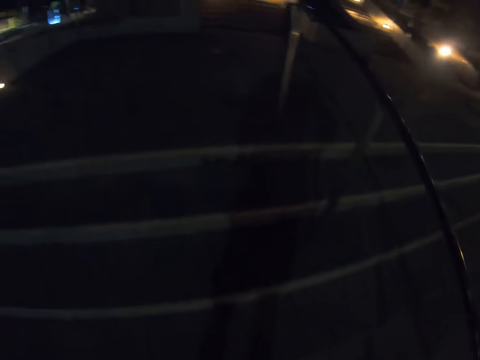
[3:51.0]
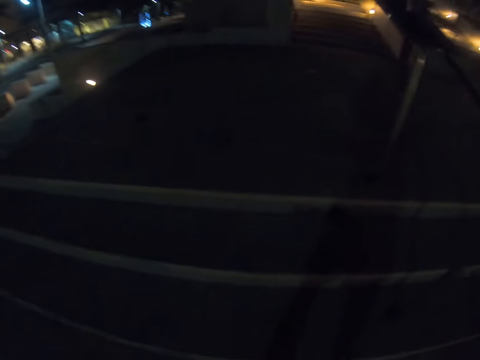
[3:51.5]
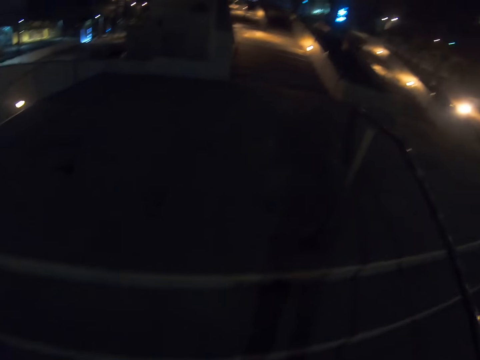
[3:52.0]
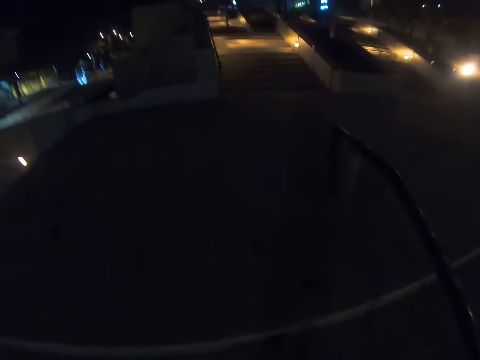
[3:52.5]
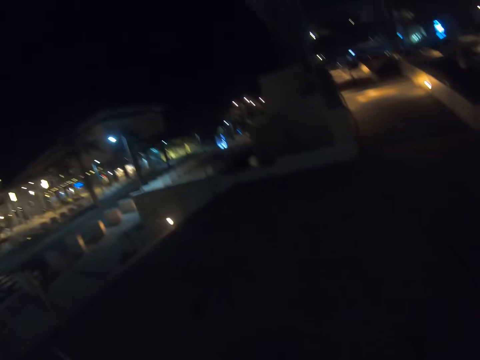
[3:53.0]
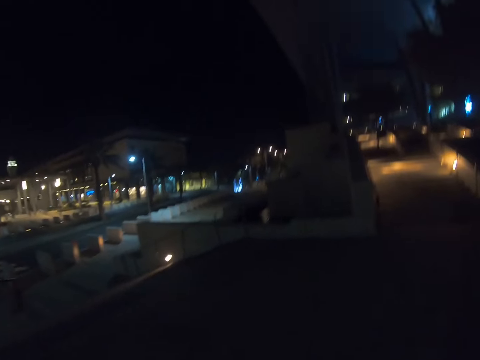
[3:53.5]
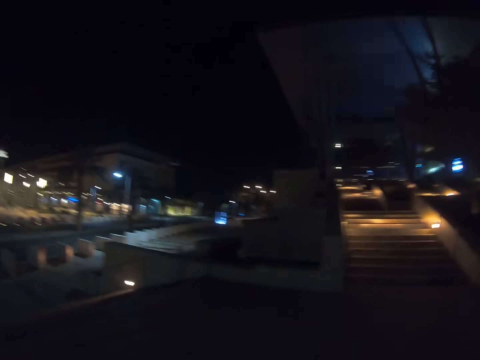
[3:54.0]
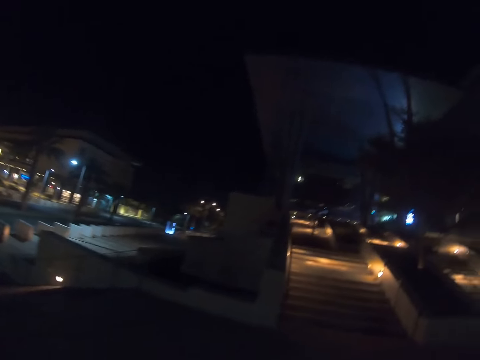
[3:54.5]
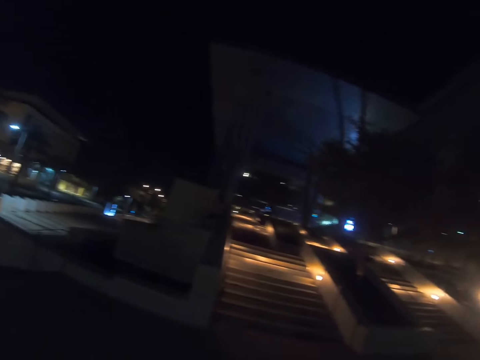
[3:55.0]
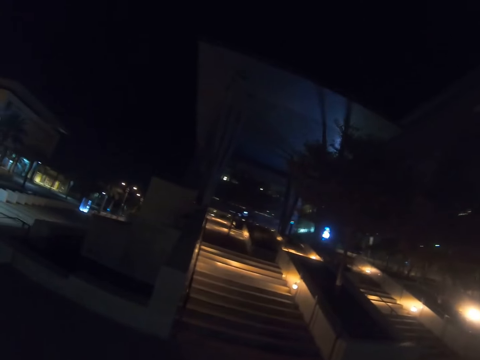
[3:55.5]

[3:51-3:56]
The camera wearer walks around.

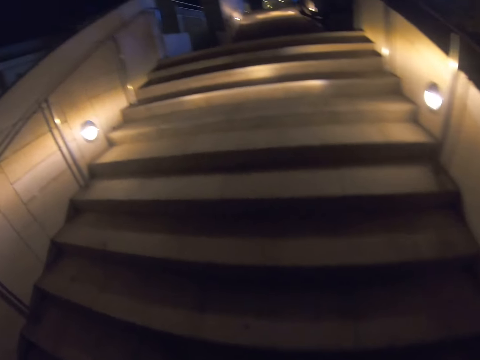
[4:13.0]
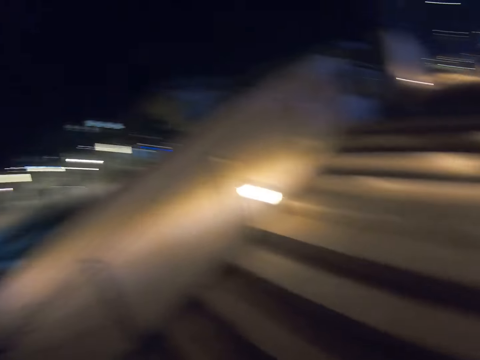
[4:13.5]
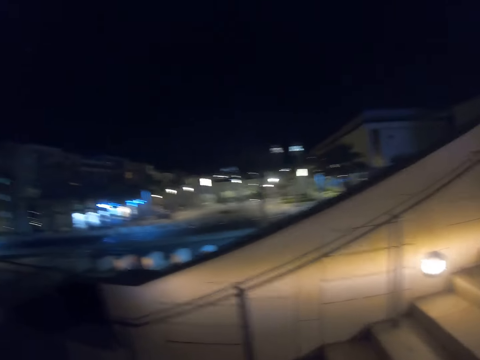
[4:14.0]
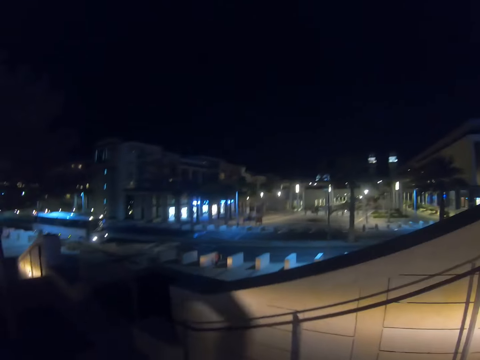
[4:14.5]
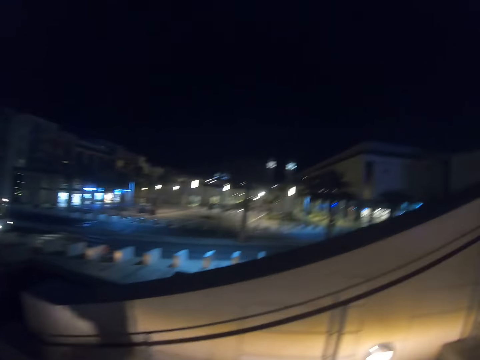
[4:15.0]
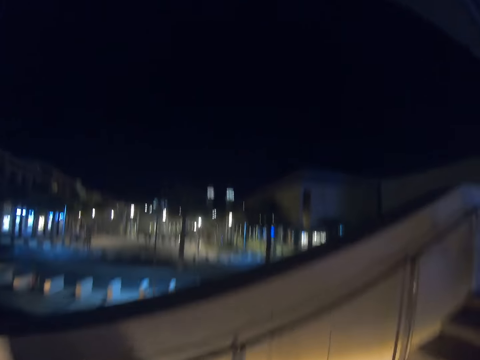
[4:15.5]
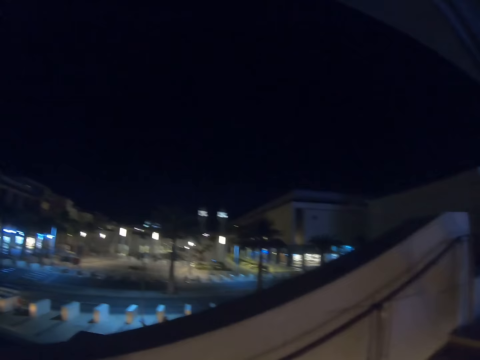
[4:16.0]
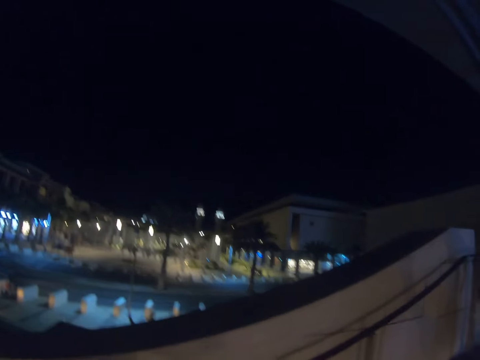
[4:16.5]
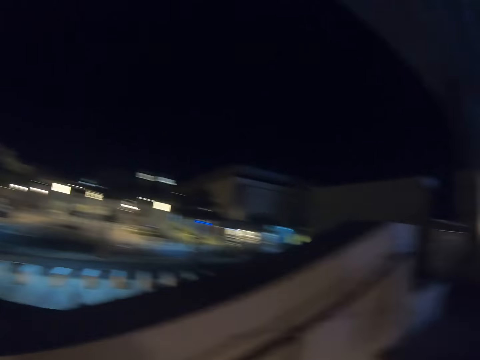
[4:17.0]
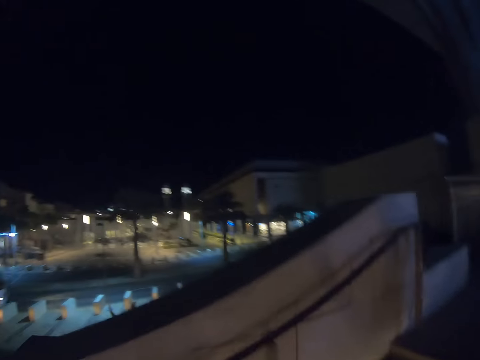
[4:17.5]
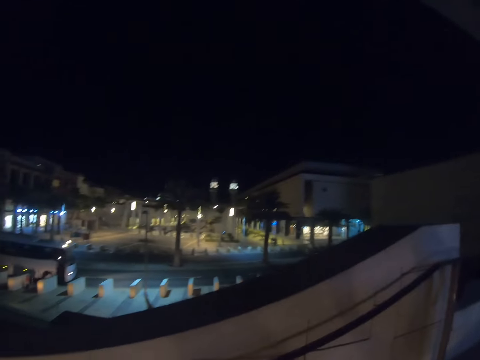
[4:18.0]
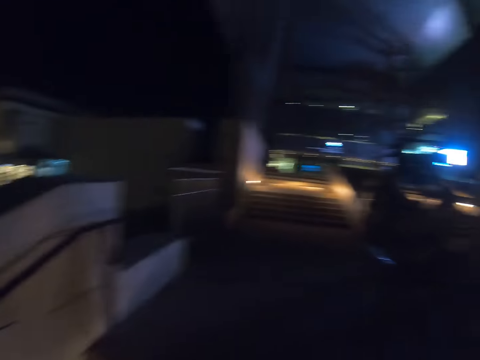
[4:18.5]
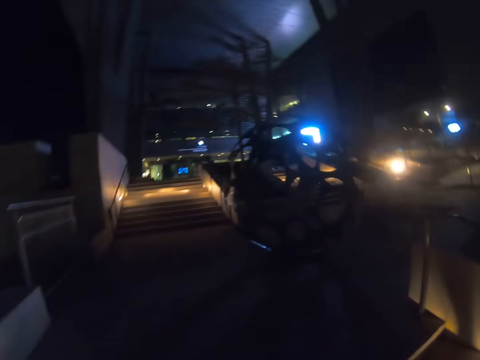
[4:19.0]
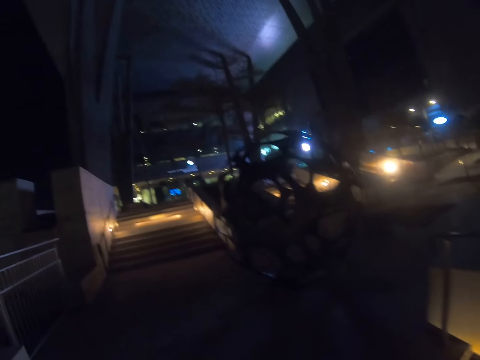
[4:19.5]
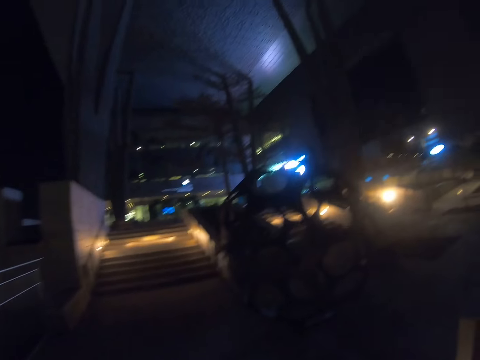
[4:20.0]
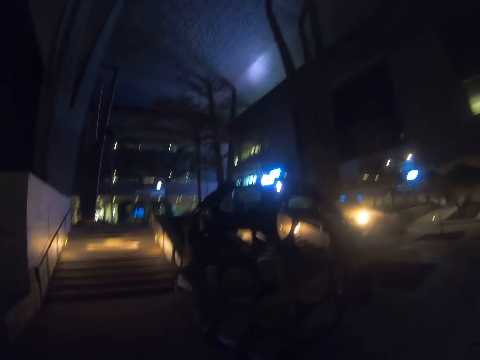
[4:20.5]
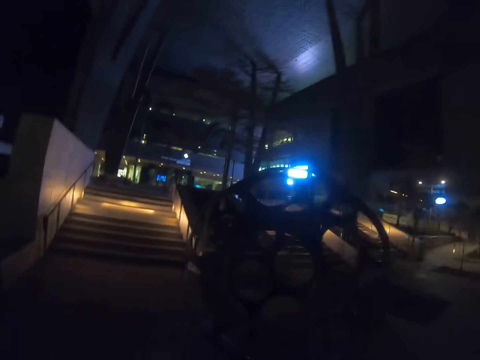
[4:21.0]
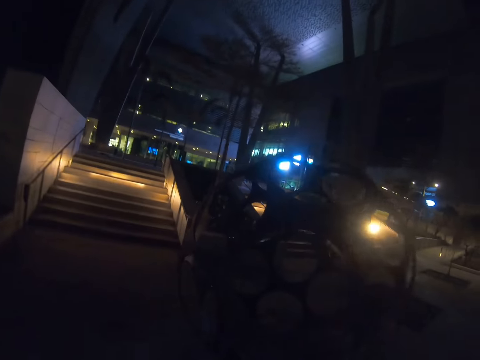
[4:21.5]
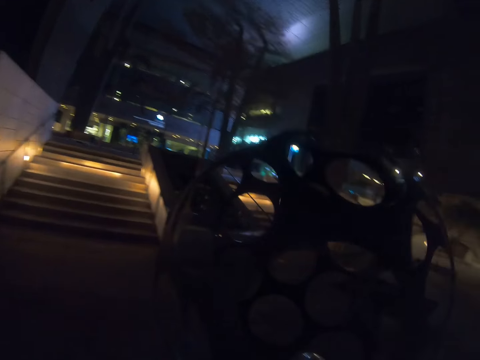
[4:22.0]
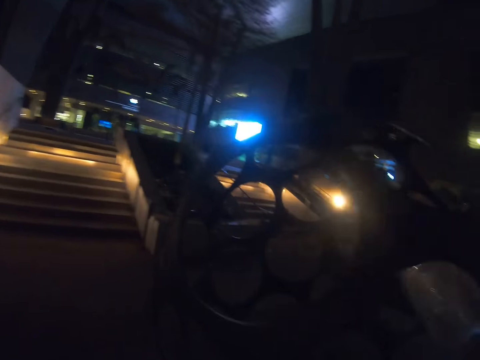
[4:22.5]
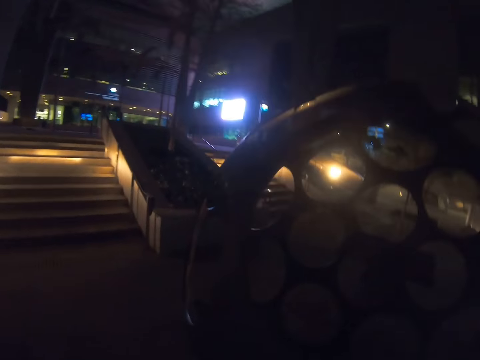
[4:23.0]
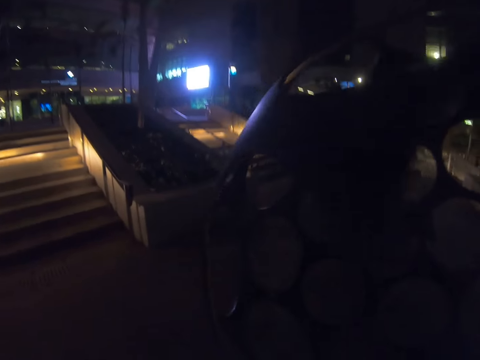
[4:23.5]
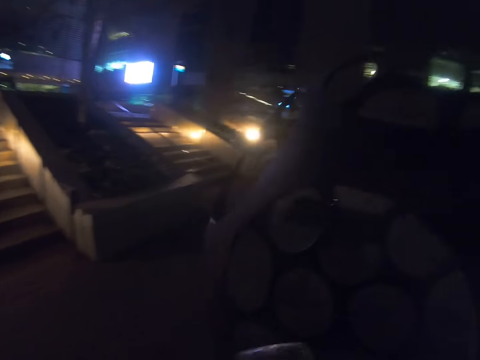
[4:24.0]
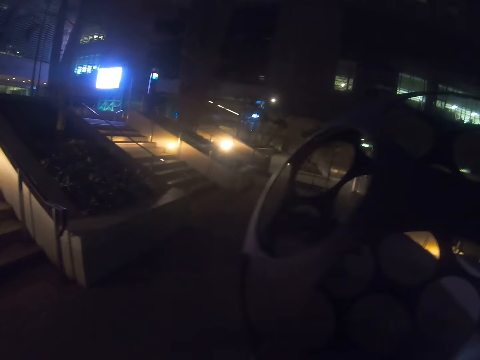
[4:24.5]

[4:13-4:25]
The camera wearer climbs the stairs. They look around. They walk around.

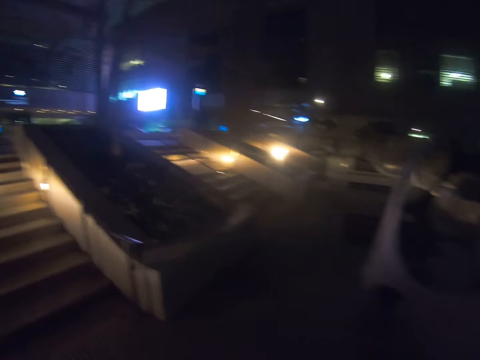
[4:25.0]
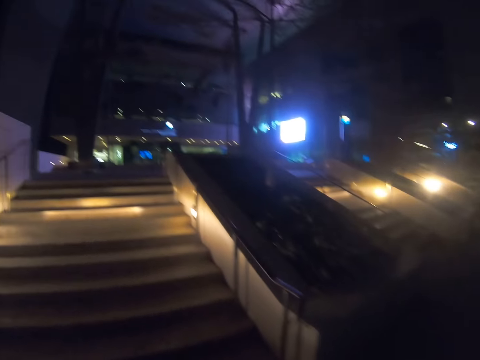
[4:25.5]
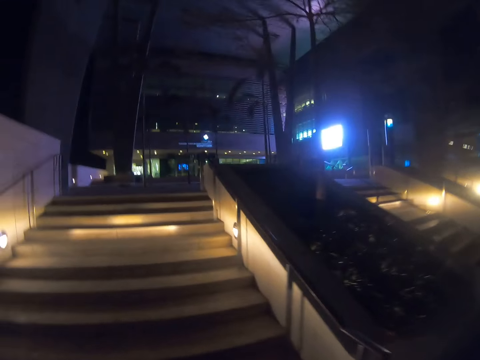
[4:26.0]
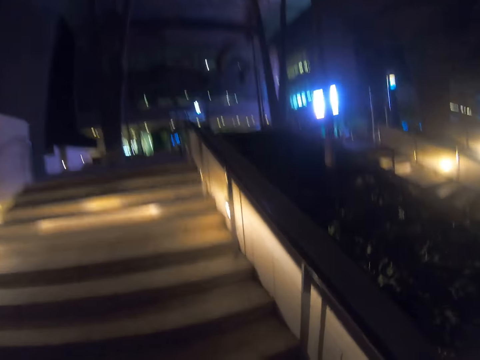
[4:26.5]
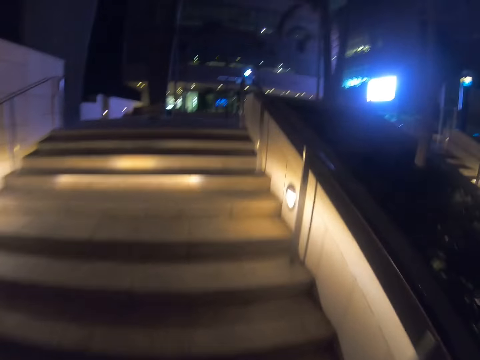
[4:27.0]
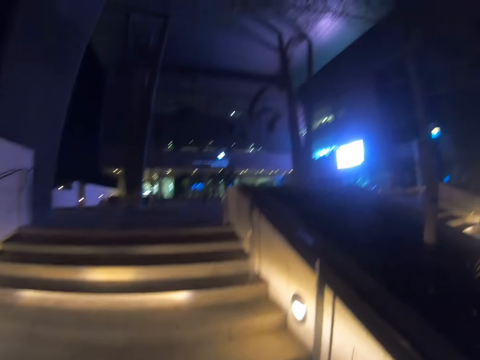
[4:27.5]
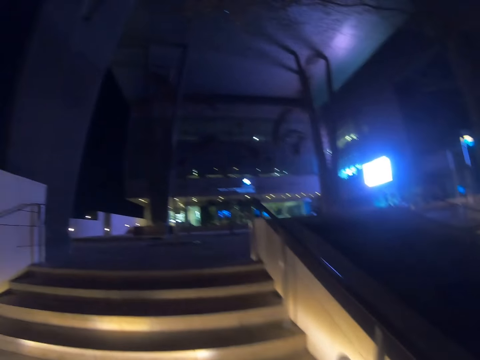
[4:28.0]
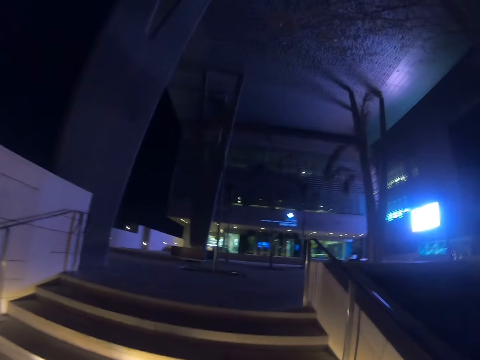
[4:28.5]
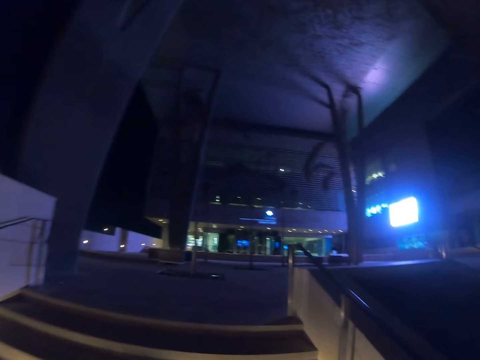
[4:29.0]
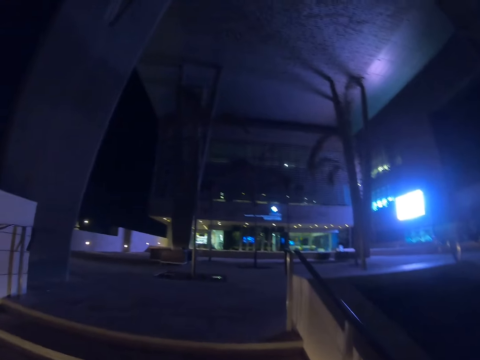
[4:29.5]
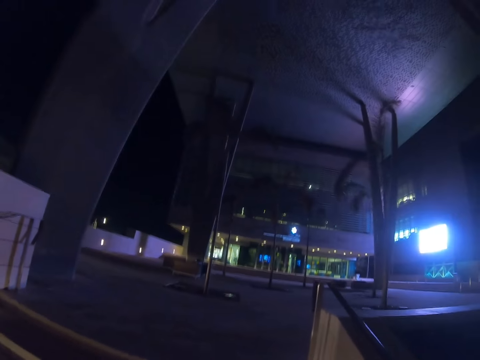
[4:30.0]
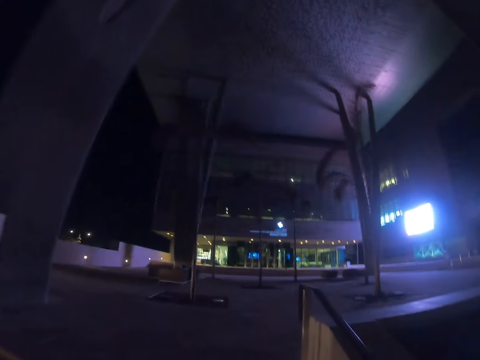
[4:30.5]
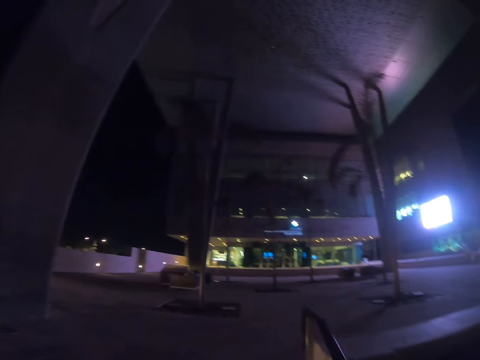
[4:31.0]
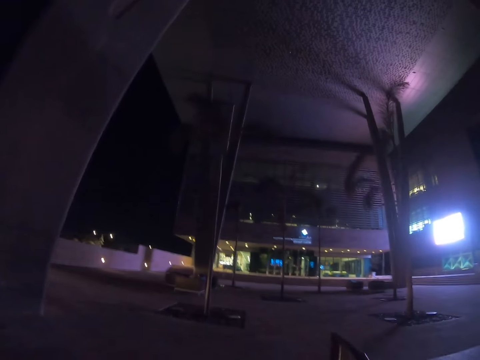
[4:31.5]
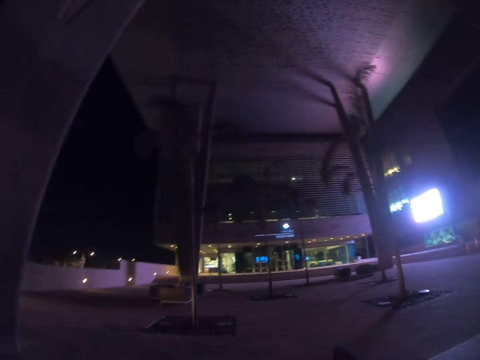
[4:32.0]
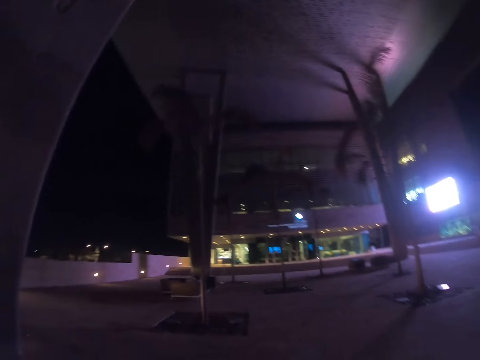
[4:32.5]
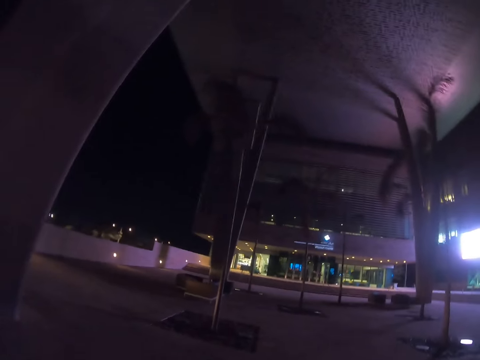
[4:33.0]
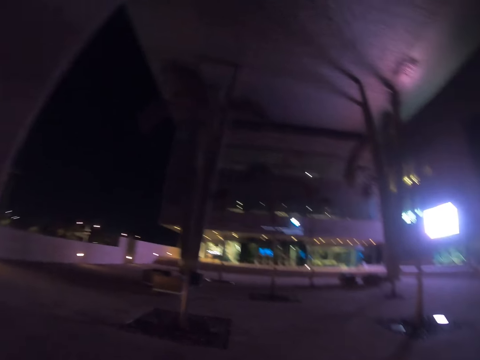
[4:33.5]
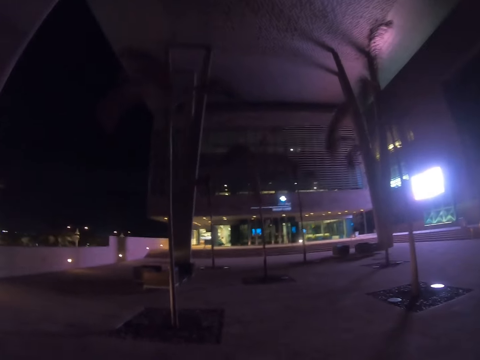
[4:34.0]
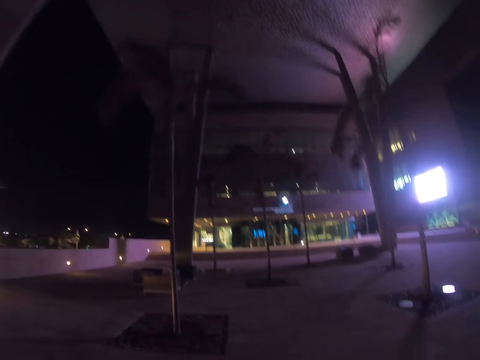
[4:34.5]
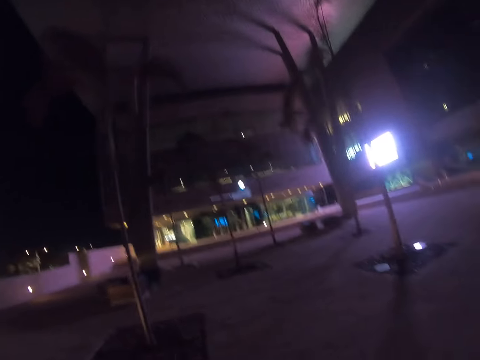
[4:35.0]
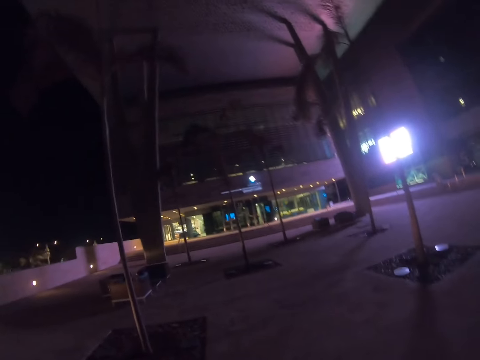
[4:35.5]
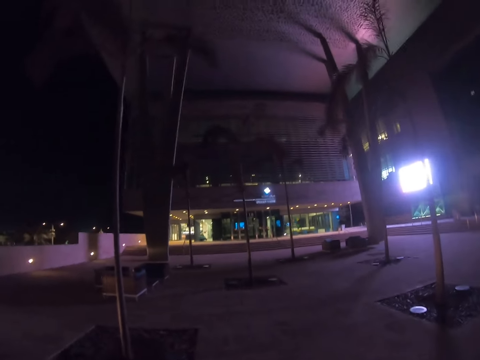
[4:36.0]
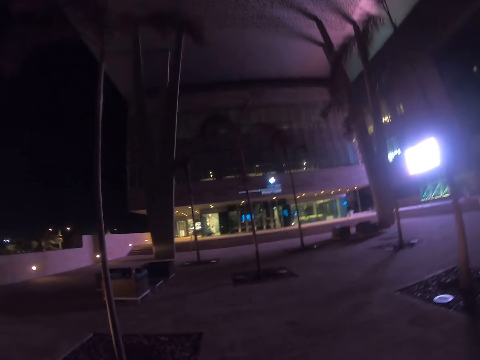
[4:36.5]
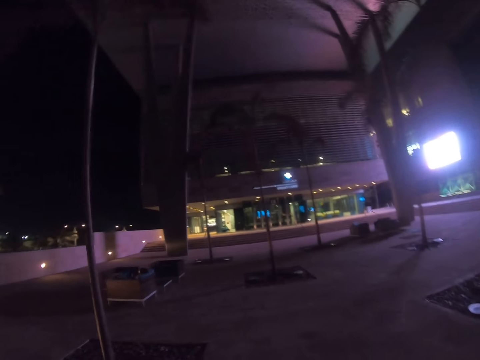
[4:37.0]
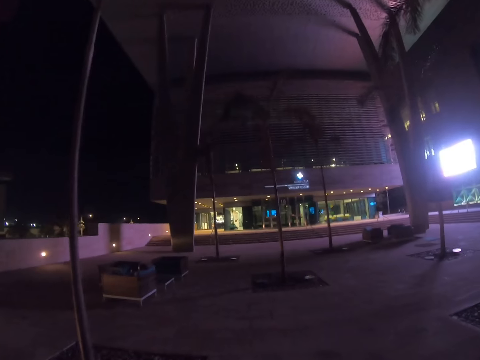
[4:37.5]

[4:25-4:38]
The camera wearer climbs the stairs. They walk in the street.
